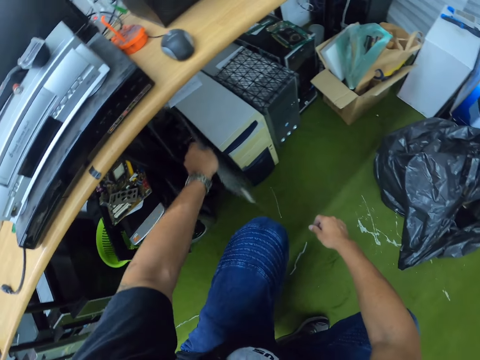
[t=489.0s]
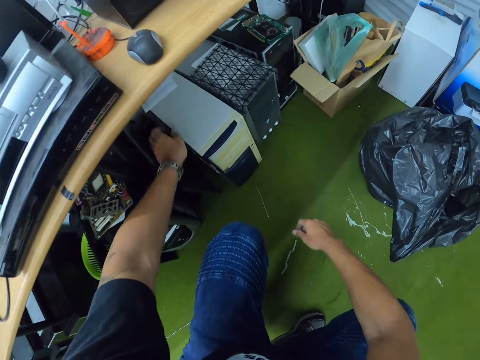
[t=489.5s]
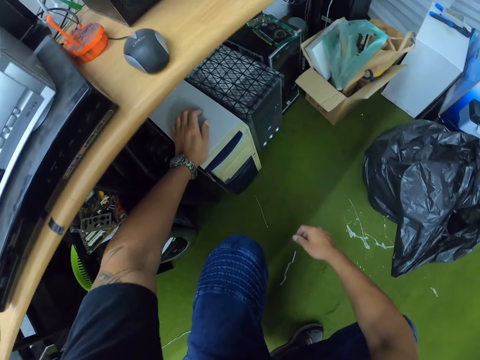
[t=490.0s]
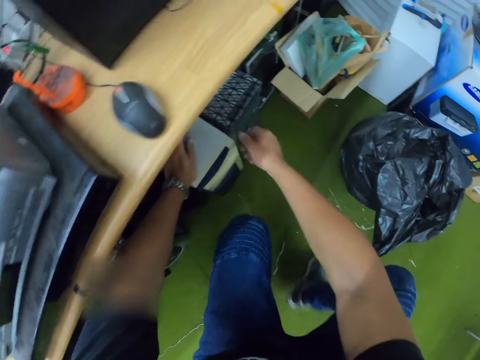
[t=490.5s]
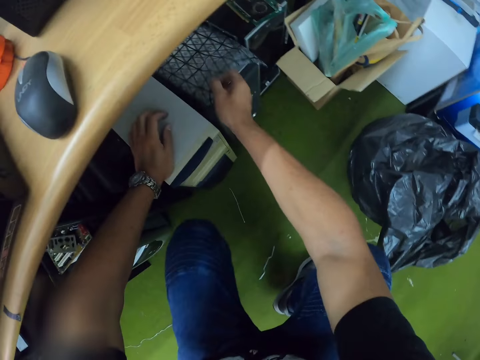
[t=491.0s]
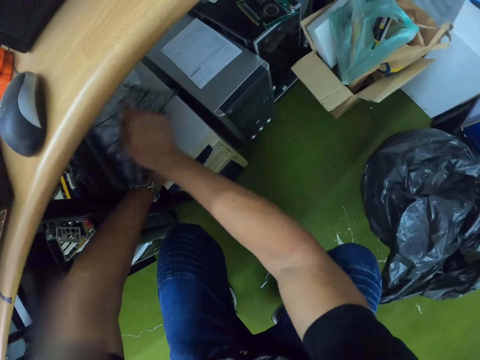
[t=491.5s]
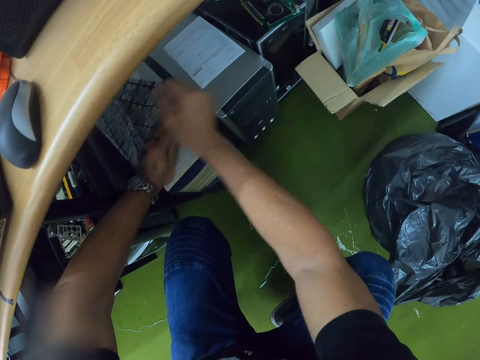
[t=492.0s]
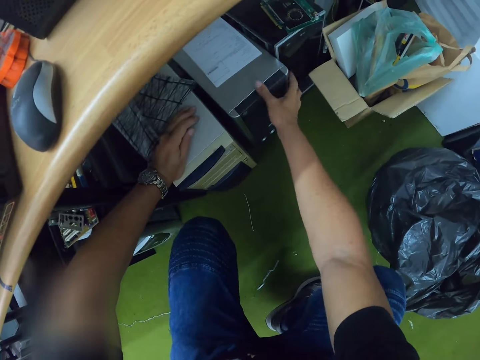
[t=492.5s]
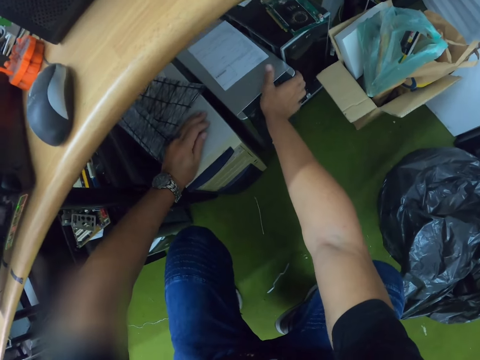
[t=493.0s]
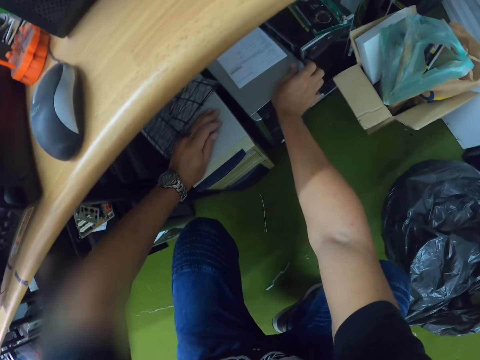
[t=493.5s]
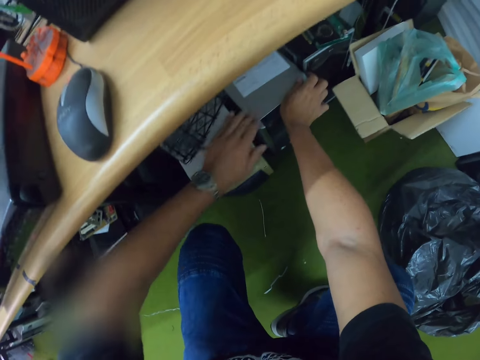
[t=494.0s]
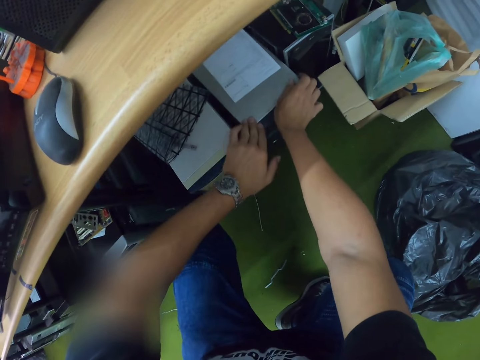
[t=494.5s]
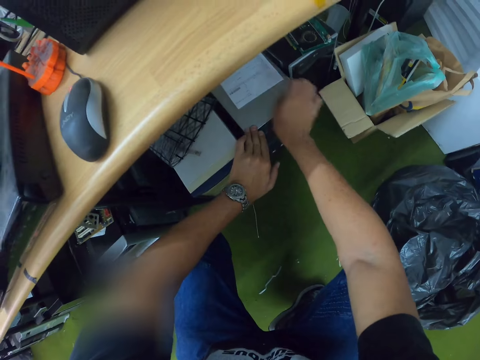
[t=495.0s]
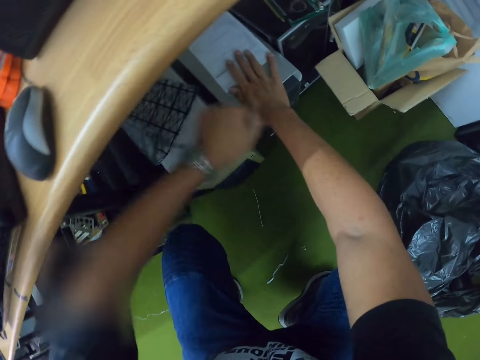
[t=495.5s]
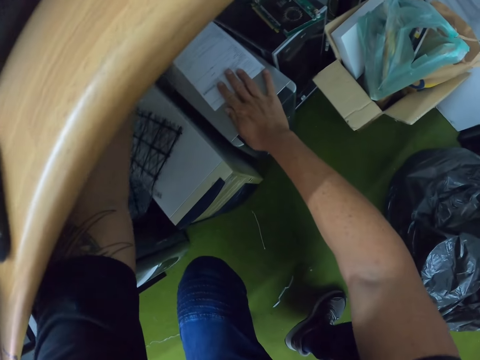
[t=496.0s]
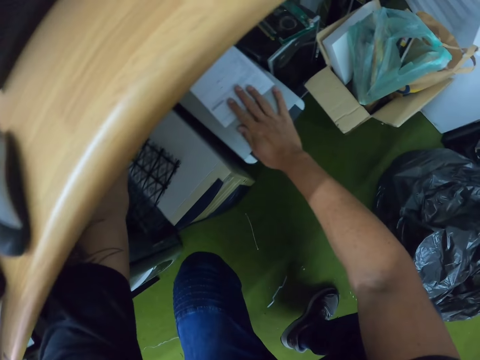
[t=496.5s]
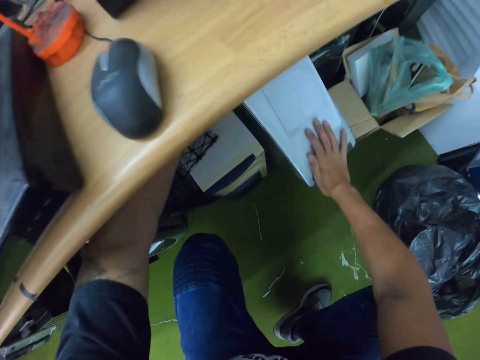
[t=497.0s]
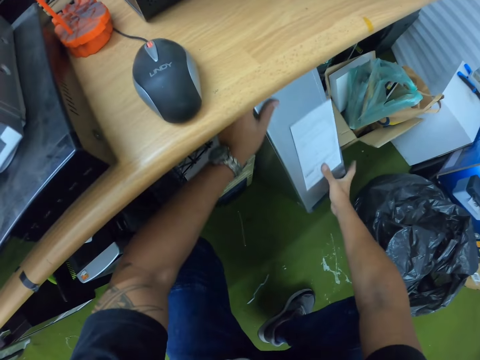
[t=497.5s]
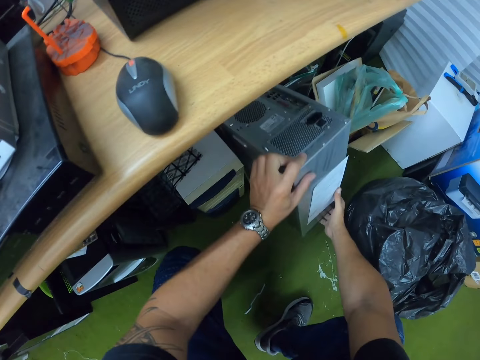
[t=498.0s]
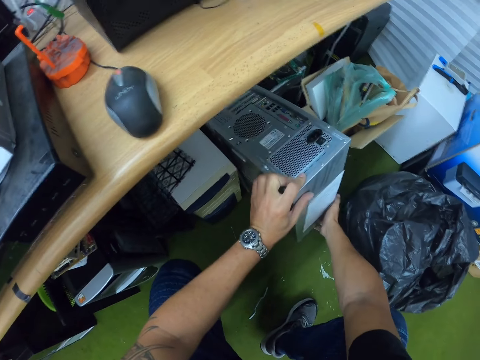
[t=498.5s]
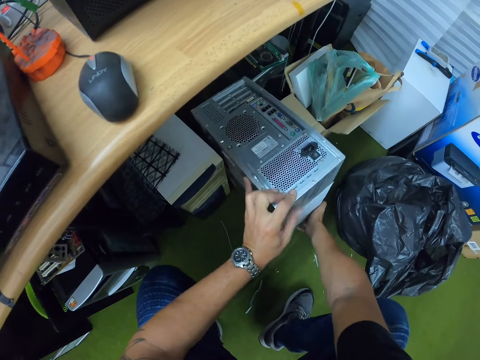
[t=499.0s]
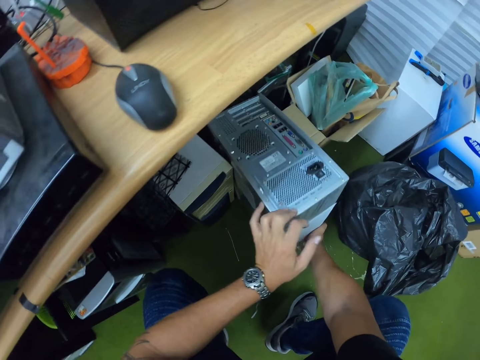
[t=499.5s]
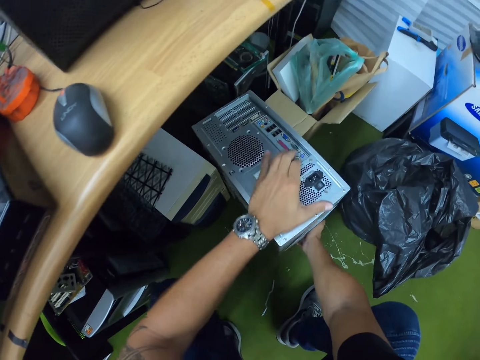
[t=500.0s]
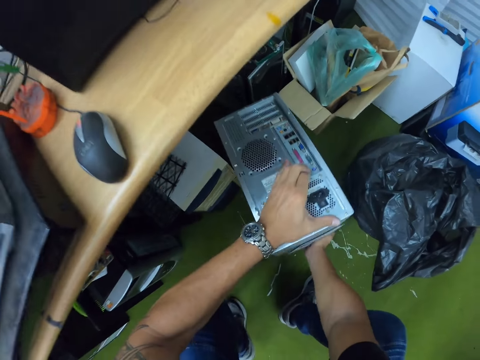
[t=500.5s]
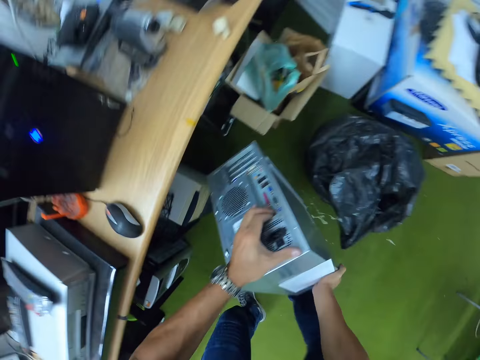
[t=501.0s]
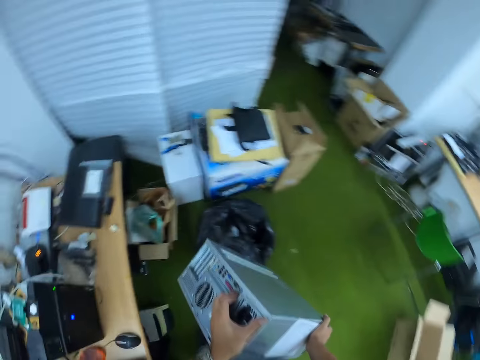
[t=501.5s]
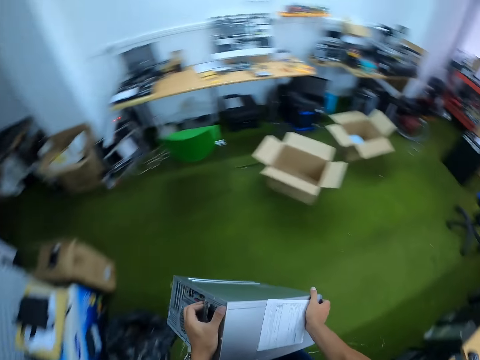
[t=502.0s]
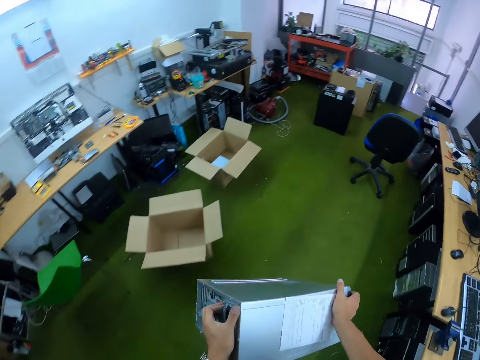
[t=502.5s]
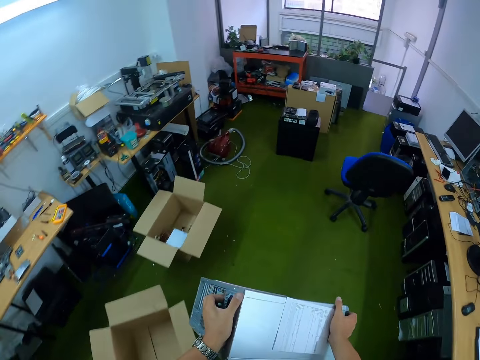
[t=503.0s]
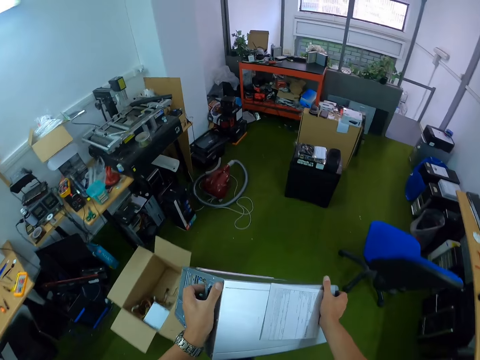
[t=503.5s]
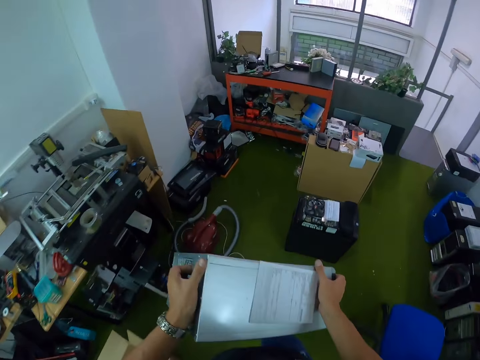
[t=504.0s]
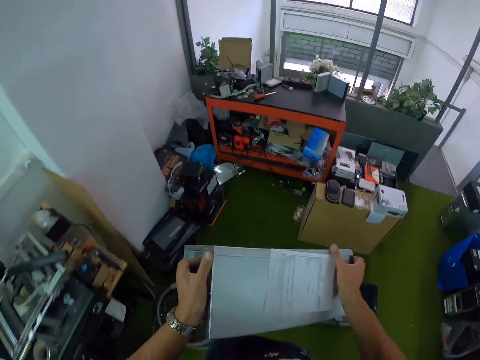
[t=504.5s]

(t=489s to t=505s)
The camera wearer puts the CPU case beside the CPU. He places his left hand on the computer case. He removes a piece of cloth from the computer case. He touches a polythene paper on top of another CPU. He picks up the computer case from the ground with both hands. He opens the CPU. He removes the CPU under the table. He carries the CPU with both hands. He walks to the table with the computer case in both hands.

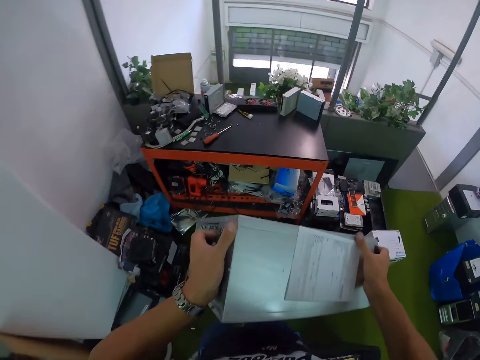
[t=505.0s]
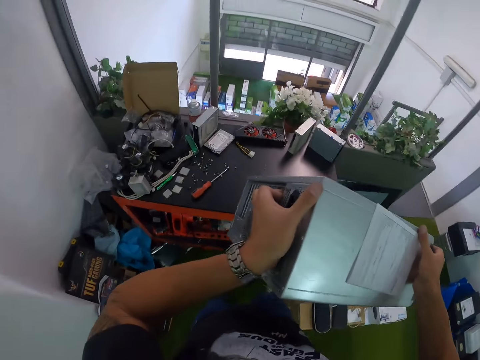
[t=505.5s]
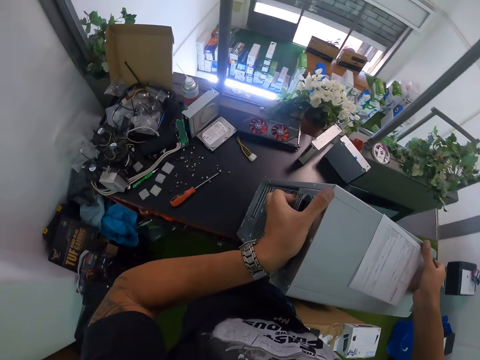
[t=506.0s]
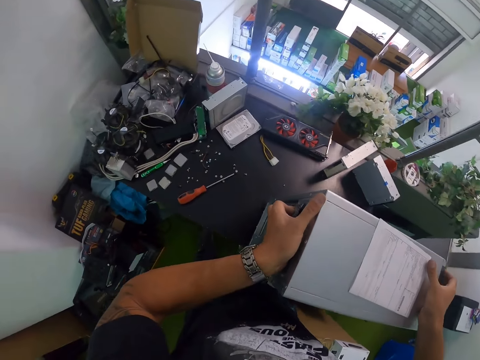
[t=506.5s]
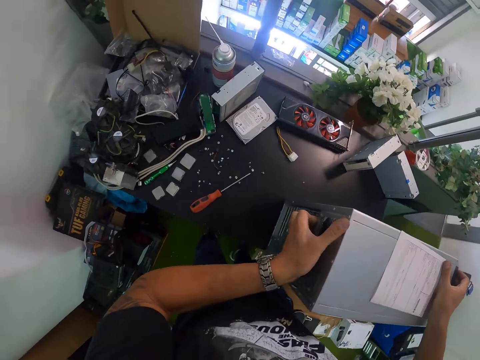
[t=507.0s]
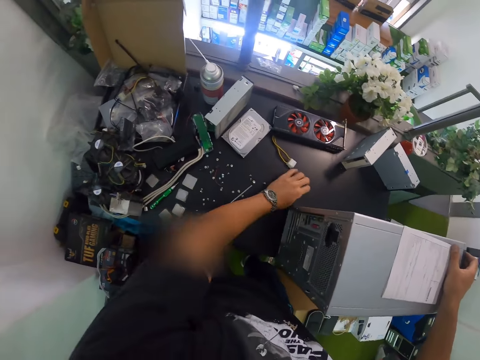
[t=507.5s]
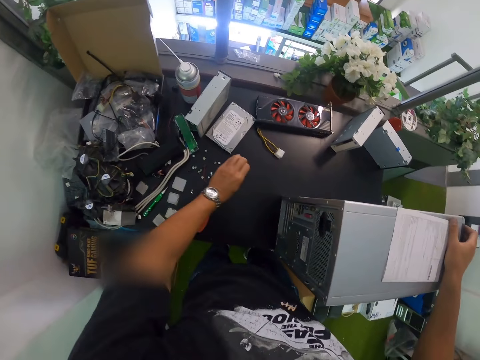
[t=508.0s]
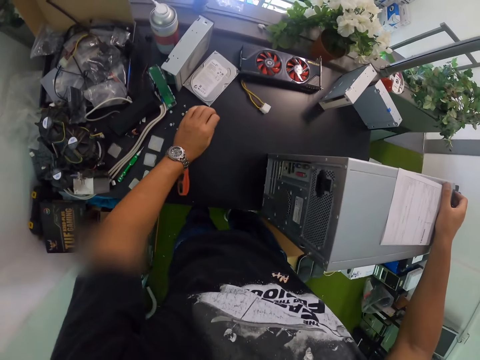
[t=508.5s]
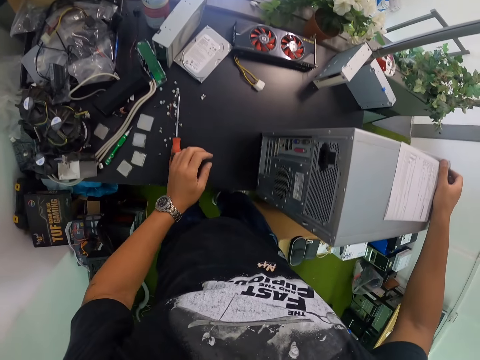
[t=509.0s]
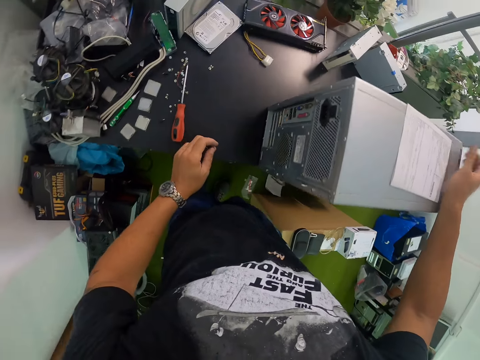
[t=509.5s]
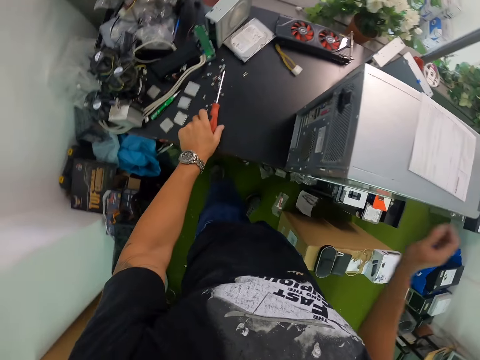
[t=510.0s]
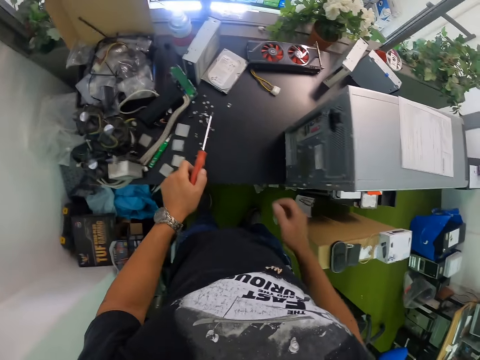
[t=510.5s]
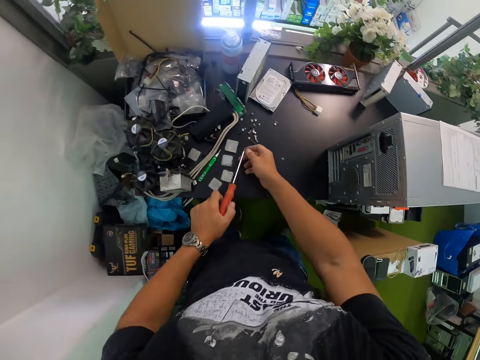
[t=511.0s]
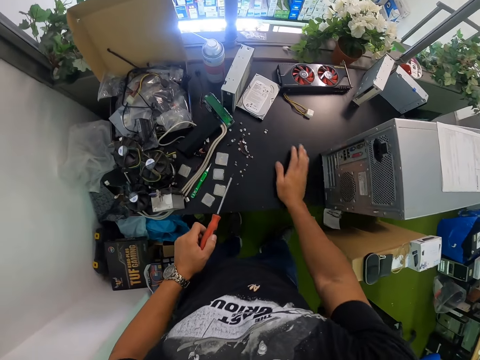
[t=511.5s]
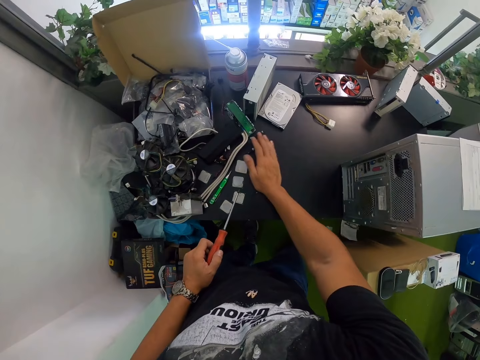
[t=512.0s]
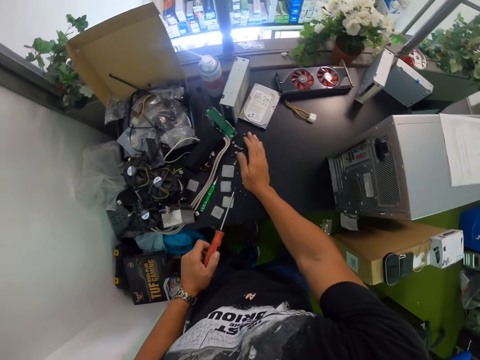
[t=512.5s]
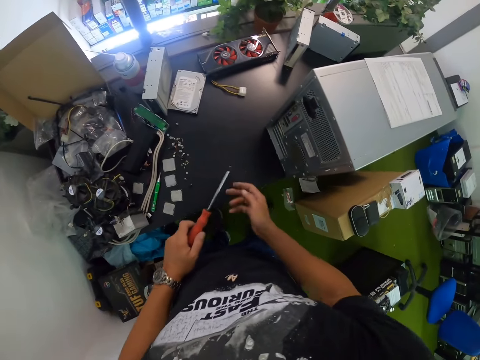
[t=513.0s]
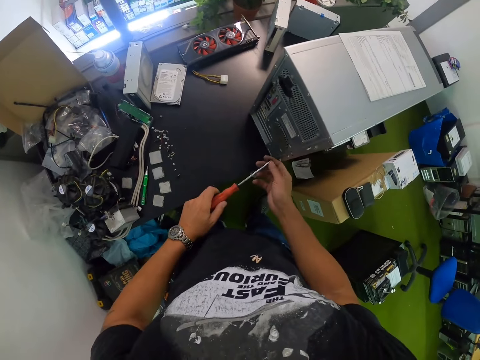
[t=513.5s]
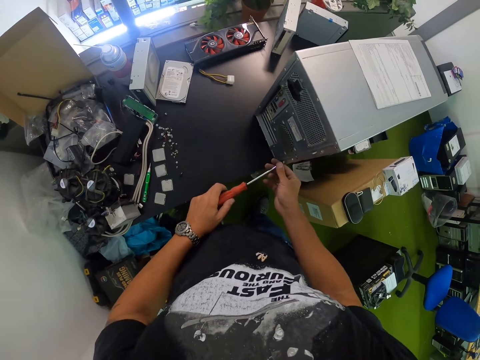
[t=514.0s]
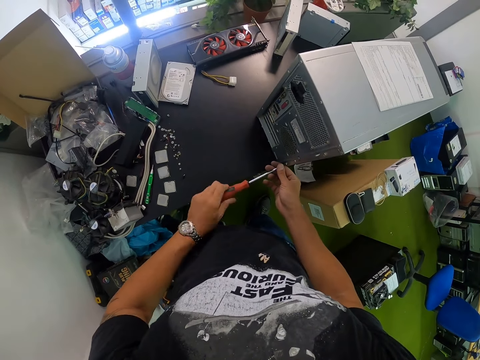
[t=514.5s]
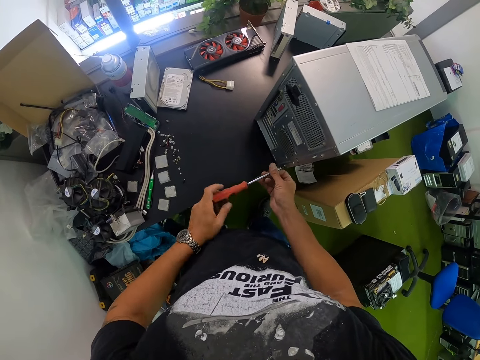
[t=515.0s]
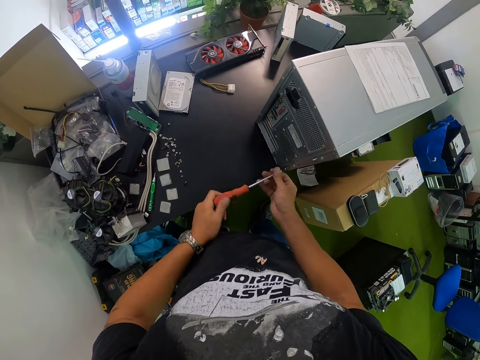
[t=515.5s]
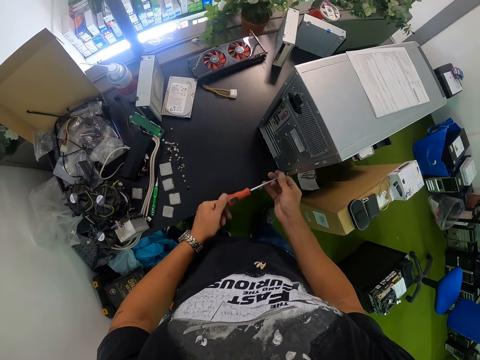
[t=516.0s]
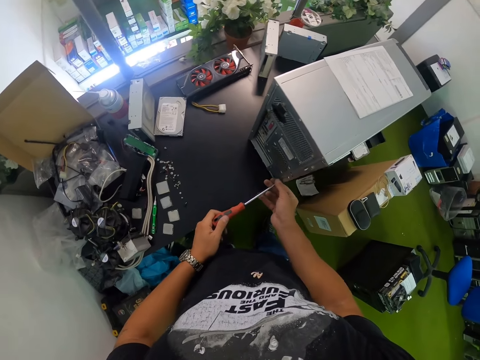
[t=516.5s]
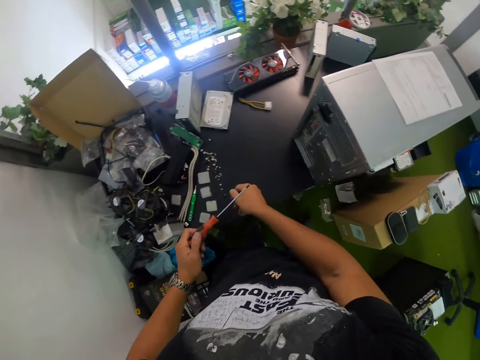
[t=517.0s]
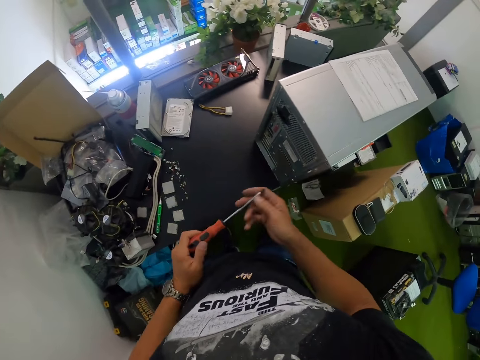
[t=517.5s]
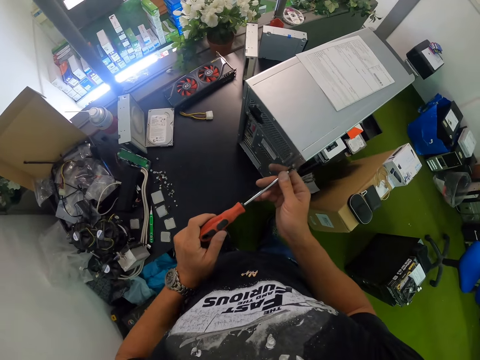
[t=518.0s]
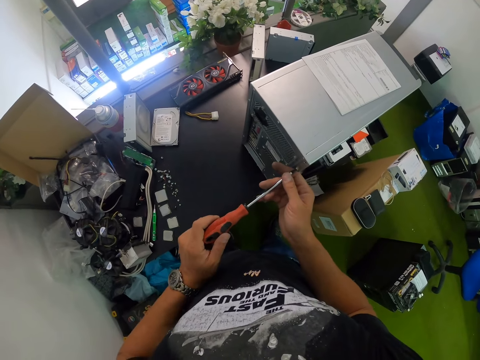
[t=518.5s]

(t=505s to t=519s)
The camera wearer drops the computer case on the table with both hands. He adjusts the screws on the table with his left hand. He holds the CPU on the table with his right hand. He picks up the screwdriver from the table with his left hand. He removes a screw from the screwdriver with his right hand. He adjusts the screws on the table with his right hand. He unscrews a screw on the computer case with the screwdriver in both hands. He drops the screw on the table with his right hand. He unscrews a screw on the computer case with the screwdriver in both hands.
